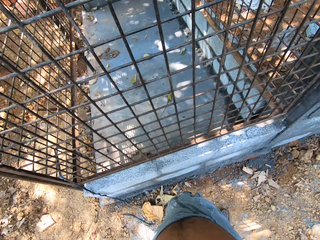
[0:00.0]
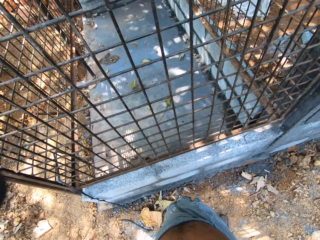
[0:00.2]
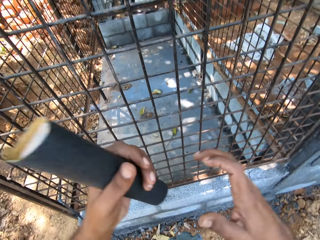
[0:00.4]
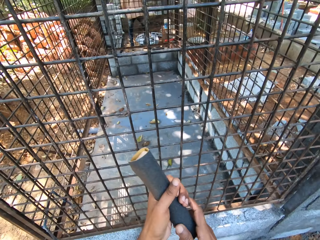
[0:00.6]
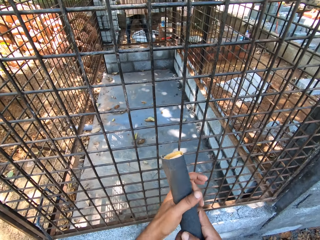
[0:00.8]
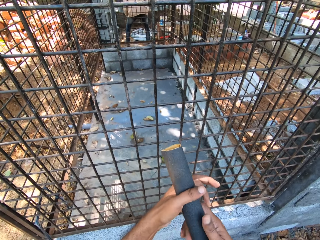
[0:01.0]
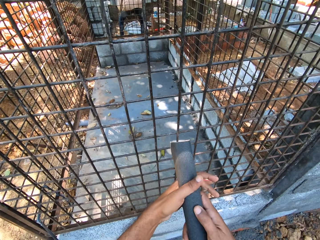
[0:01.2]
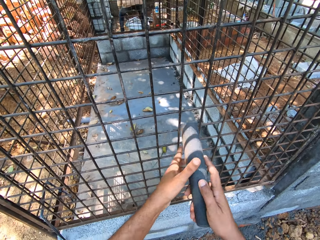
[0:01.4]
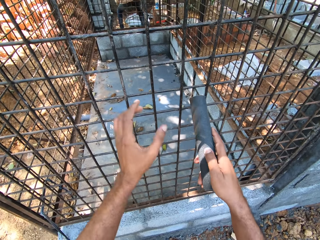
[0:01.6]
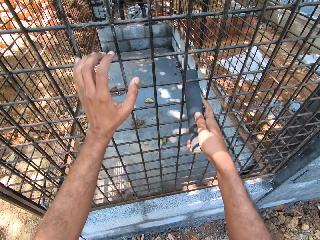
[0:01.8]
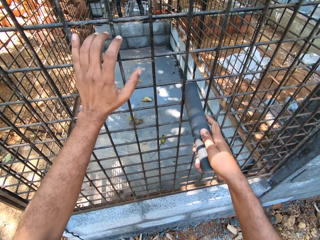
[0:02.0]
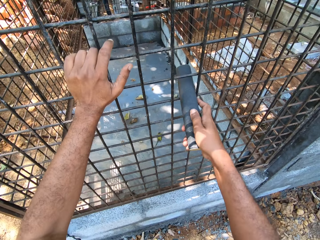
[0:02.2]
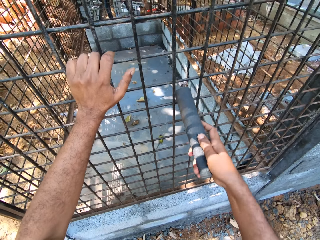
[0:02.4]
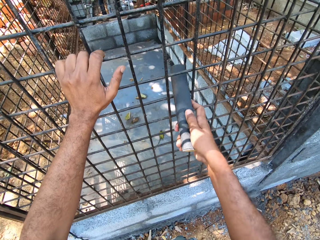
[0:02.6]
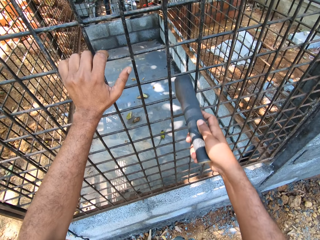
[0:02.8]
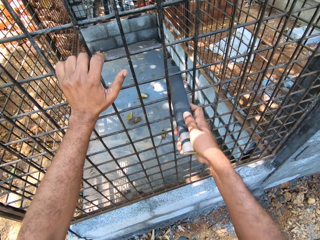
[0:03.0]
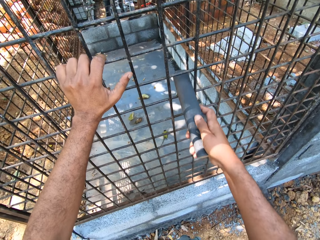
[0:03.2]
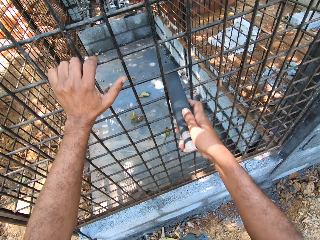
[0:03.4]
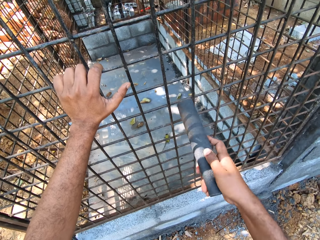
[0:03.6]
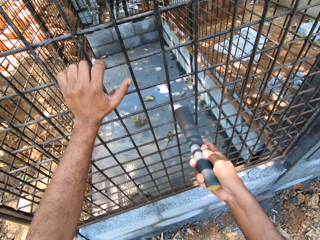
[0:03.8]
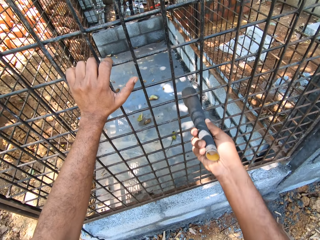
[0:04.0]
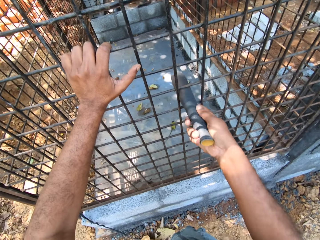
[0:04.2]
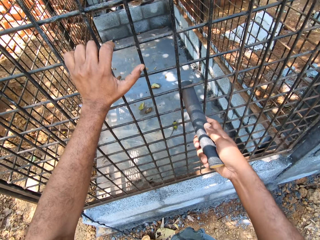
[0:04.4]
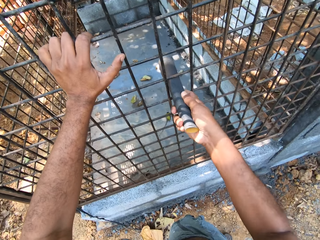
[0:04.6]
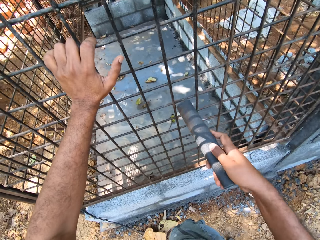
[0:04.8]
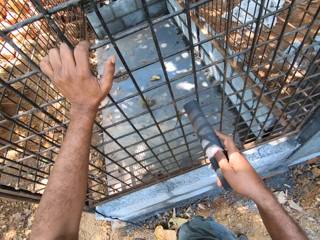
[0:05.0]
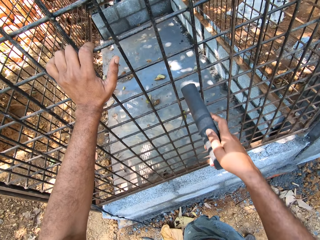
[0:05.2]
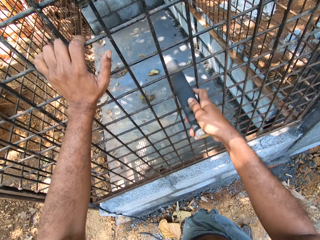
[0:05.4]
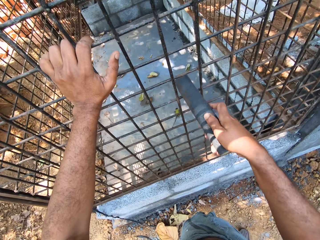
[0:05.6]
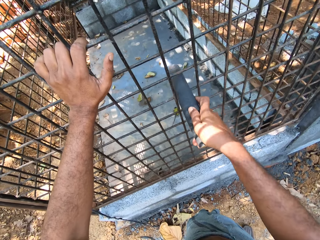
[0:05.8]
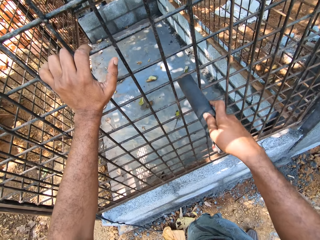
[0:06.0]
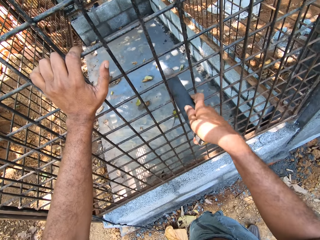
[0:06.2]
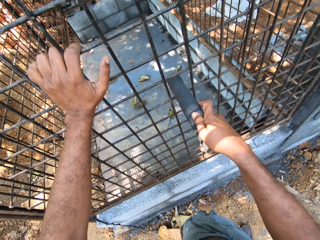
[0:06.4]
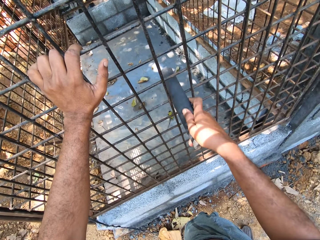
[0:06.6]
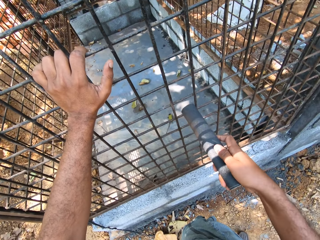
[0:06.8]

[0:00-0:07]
The camera wearer holds a sandpaper. He lowers down the hands. He switches the sandpaper in his left hand to his right hand. He holds the cage with his left hand. He smoothens the bars of the cage with the sandpaper in his right hand.

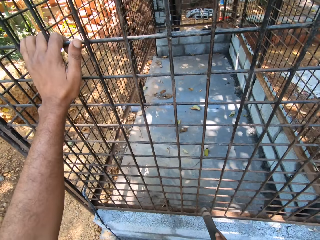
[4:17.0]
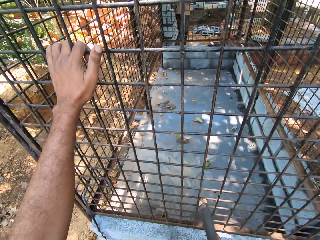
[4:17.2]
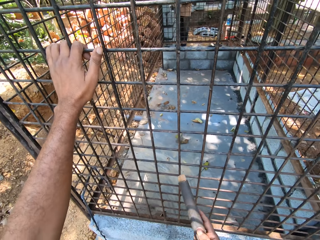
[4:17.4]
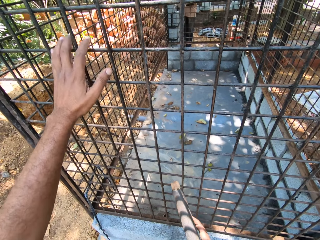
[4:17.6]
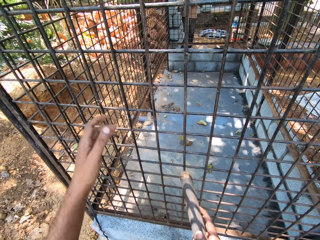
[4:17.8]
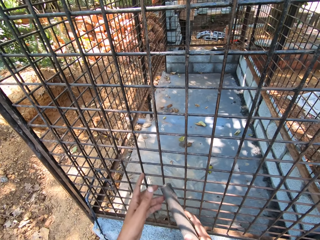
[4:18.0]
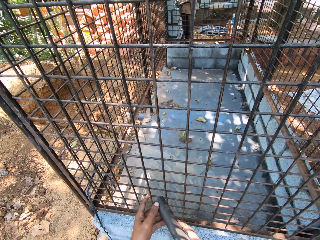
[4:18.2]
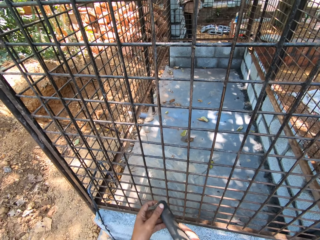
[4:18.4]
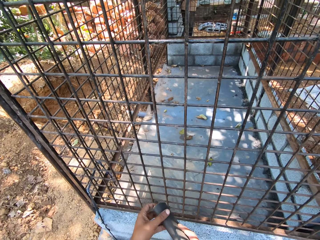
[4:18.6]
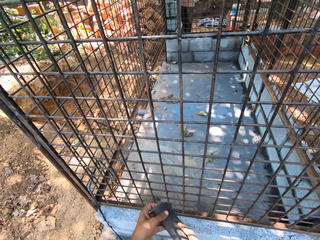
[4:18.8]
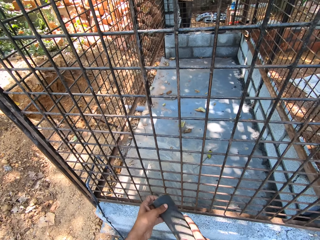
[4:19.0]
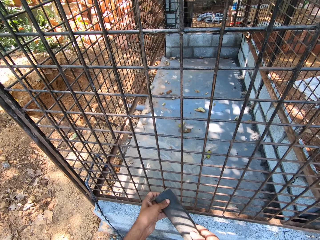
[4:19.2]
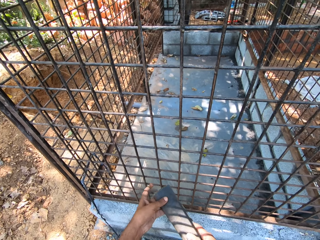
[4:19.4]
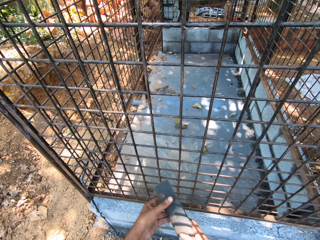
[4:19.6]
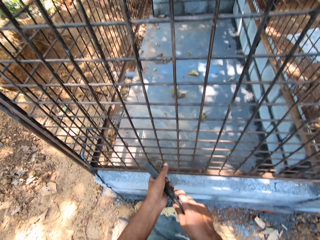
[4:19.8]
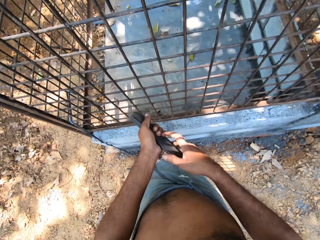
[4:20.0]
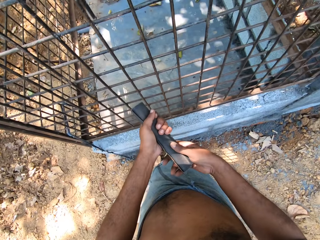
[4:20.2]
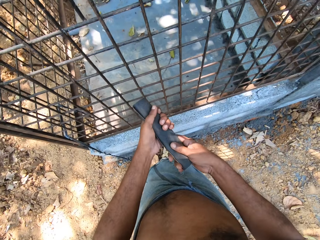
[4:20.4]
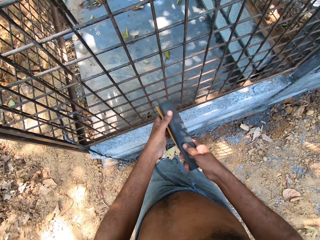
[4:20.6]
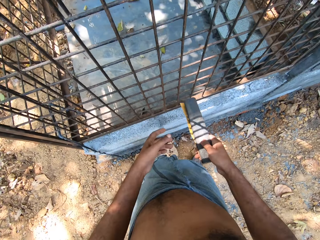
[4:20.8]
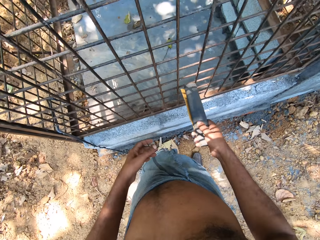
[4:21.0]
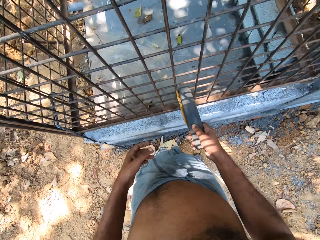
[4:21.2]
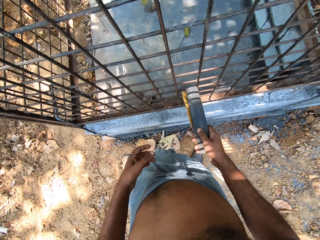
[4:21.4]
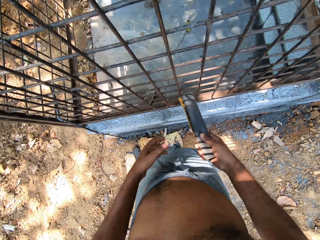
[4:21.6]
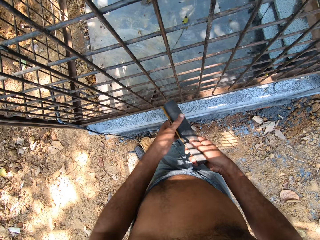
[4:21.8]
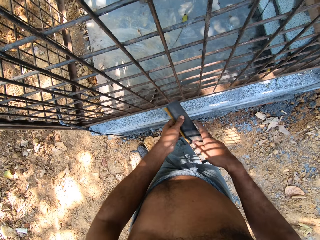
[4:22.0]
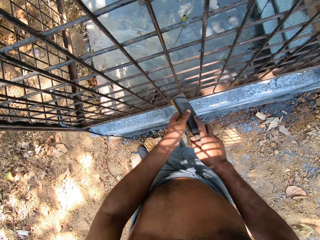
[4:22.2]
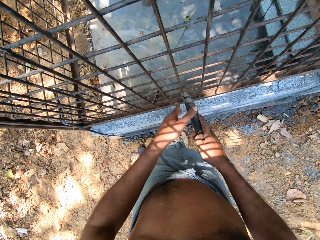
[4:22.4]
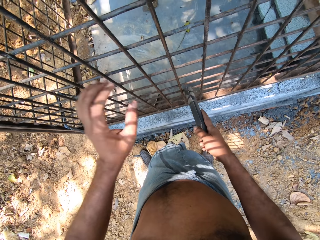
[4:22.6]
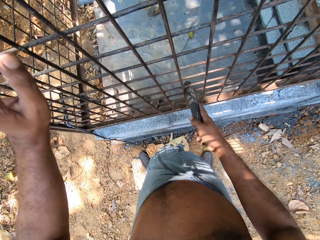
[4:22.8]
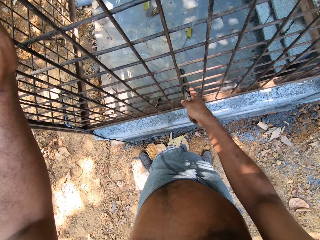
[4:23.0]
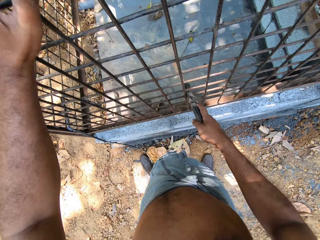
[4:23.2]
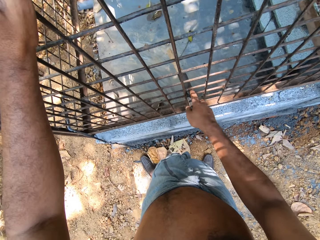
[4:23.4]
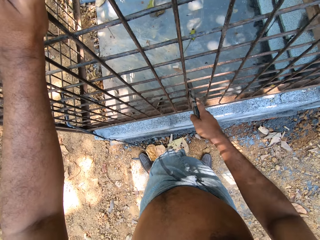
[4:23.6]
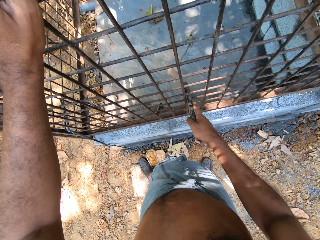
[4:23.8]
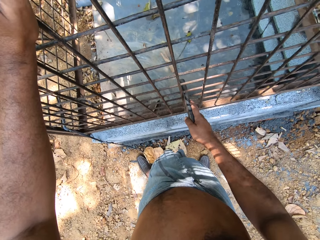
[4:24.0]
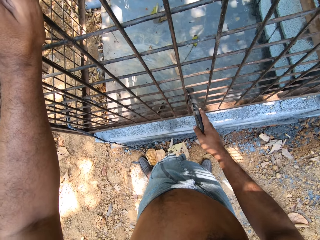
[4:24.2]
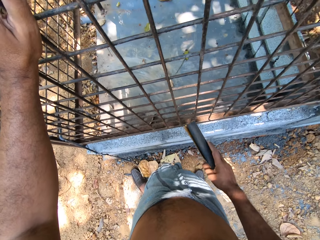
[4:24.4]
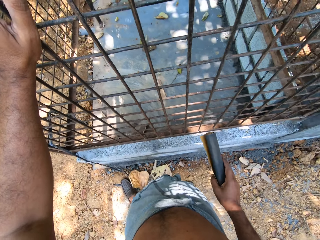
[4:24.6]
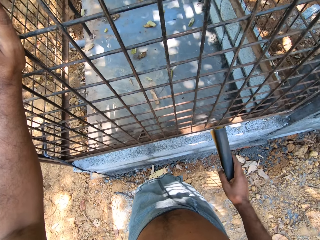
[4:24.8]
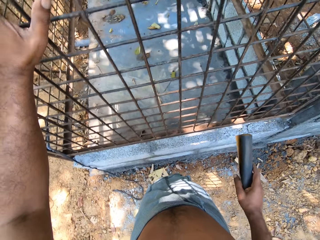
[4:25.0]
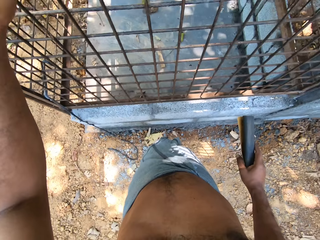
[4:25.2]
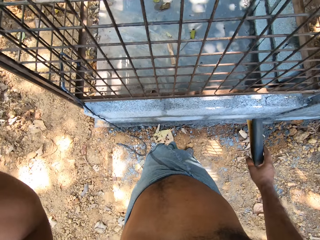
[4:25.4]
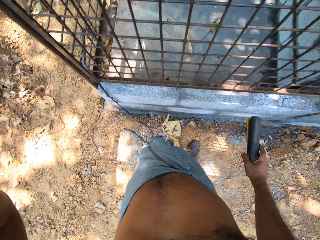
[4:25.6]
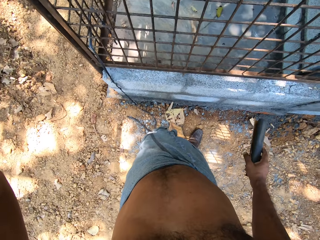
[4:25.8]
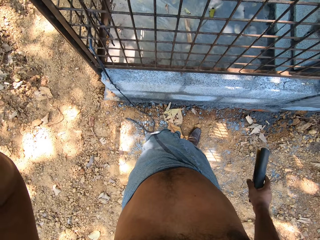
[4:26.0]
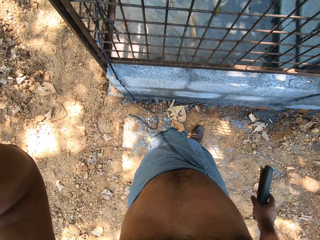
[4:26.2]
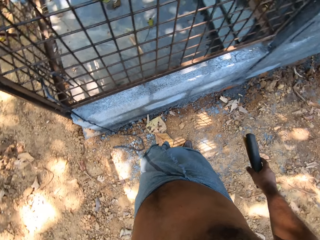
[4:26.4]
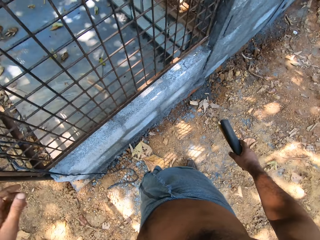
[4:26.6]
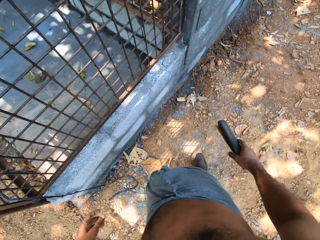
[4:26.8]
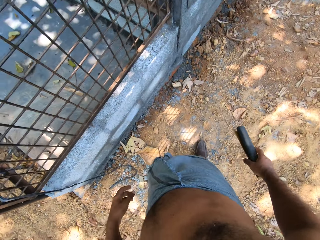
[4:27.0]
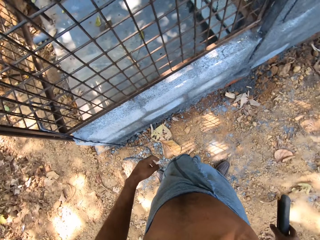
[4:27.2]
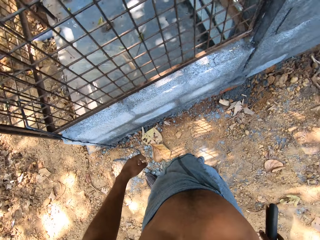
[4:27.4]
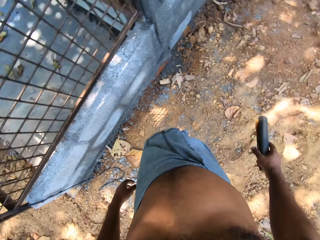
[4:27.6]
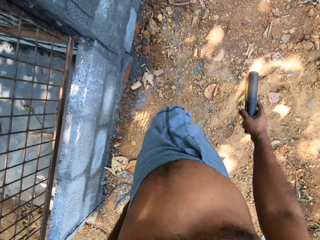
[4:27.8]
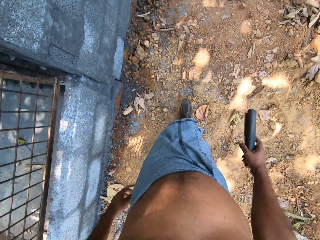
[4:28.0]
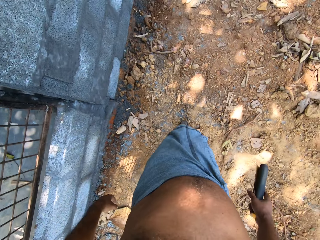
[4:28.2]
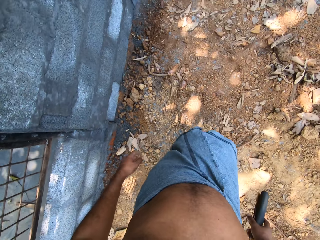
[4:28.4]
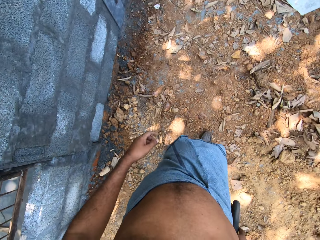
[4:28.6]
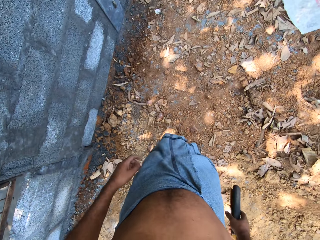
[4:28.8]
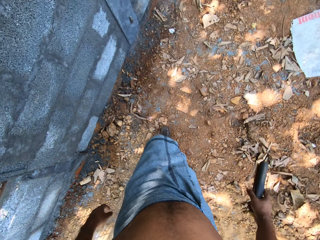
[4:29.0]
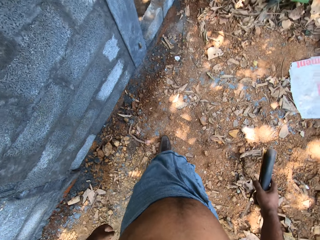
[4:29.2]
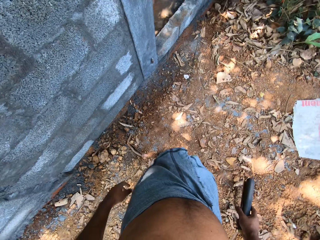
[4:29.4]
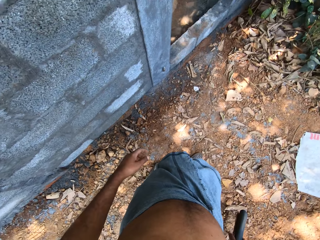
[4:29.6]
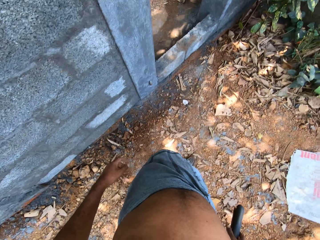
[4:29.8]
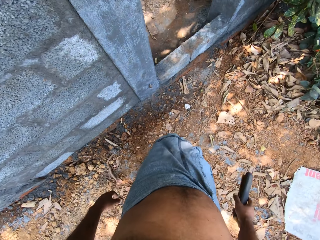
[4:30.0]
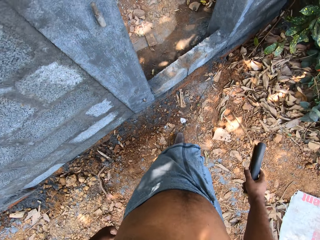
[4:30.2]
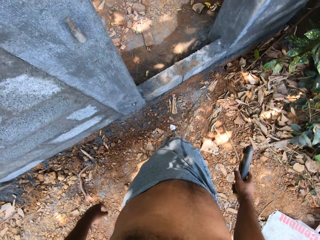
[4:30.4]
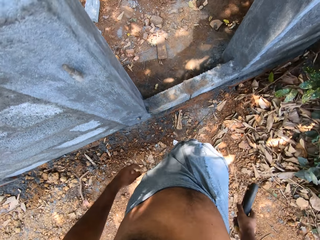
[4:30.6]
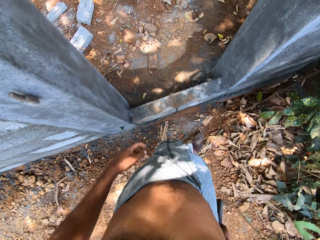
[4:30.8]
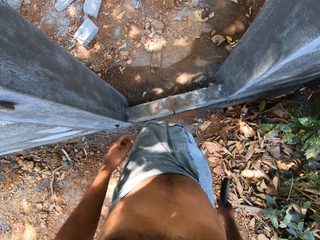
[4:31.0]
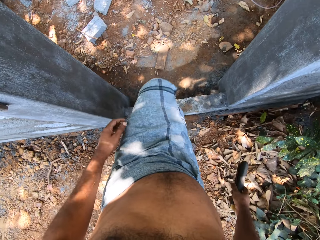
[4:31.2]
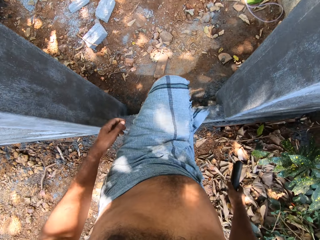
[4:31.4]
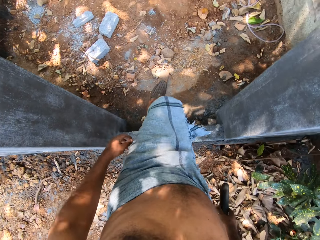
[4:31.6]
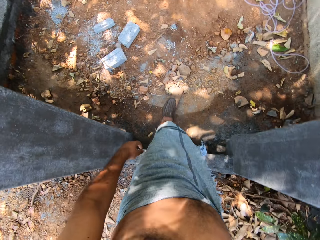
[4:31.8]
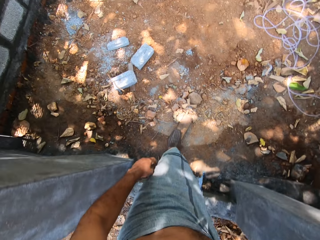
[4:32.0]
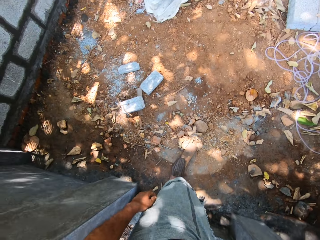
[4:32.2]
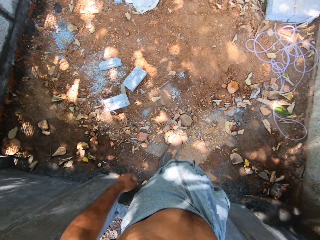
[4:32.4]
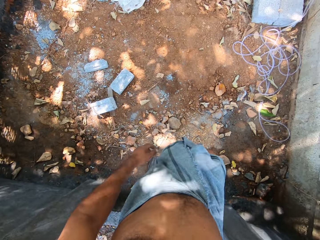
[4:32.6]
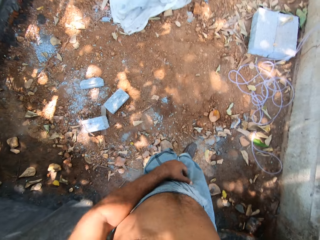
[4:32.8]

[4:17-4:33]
The camera wearer adjusts the stick between the sandpaper in his right hand with his left hand. He holds the sandpaper in his right hand with his left hand. He takes his left hand off the sandpaper. He holds the sandpaper in his right hand with his left hand. He smoothens the bars of the cage with the sandpaper in his right hand. He holds the cage with his left hand. He walks towards the cage.
